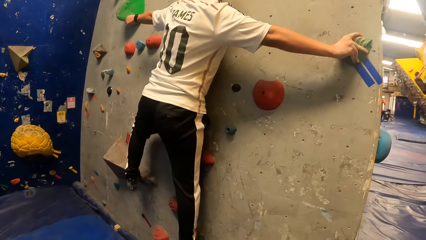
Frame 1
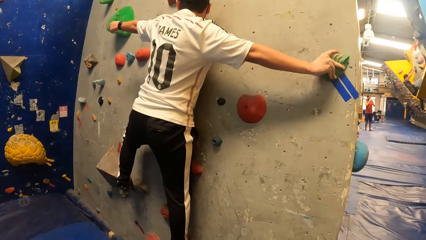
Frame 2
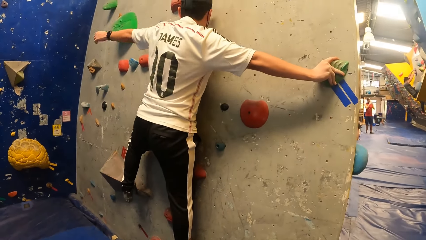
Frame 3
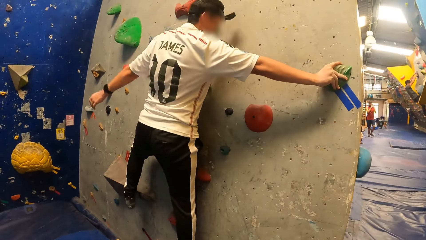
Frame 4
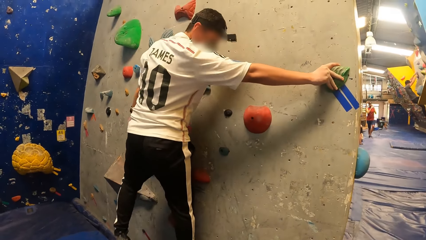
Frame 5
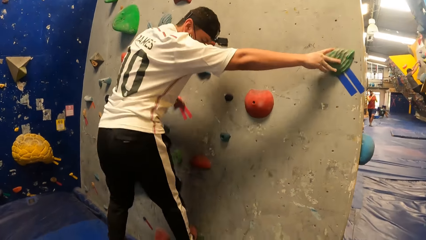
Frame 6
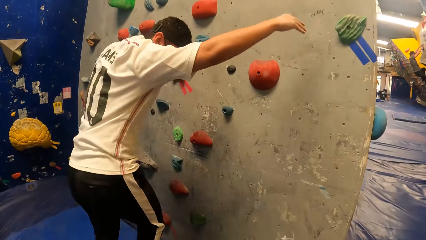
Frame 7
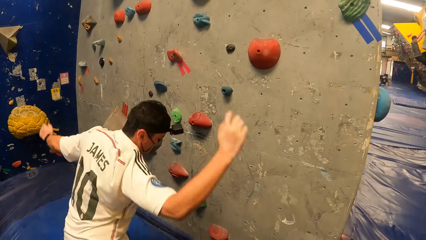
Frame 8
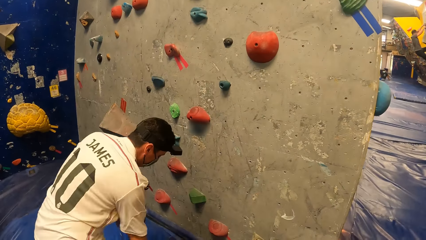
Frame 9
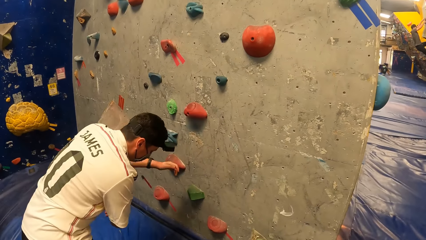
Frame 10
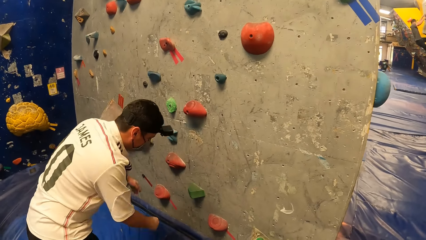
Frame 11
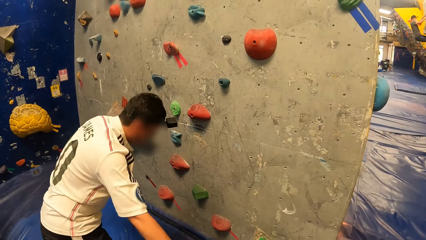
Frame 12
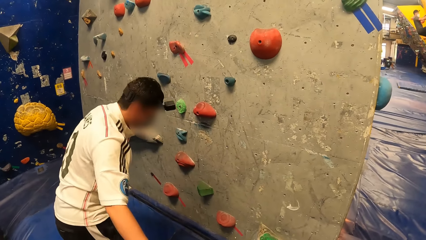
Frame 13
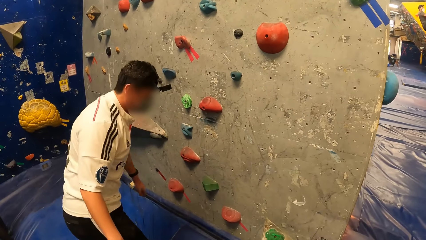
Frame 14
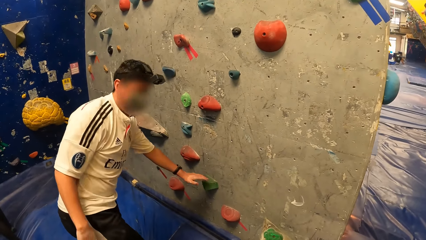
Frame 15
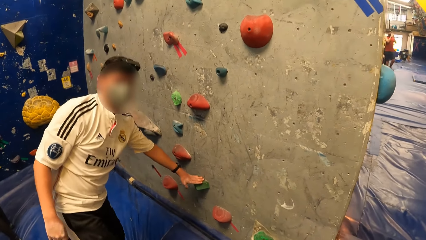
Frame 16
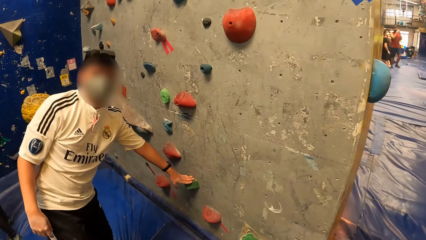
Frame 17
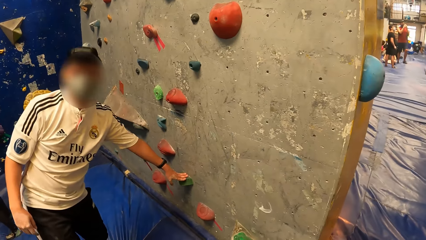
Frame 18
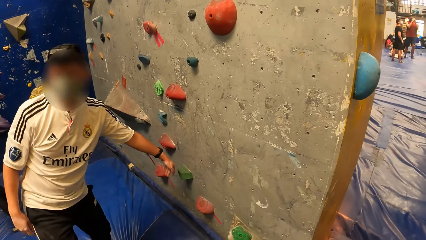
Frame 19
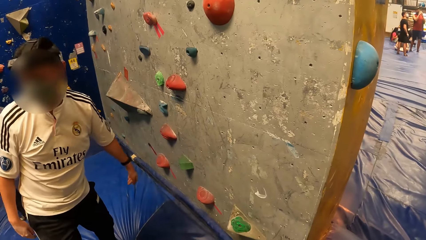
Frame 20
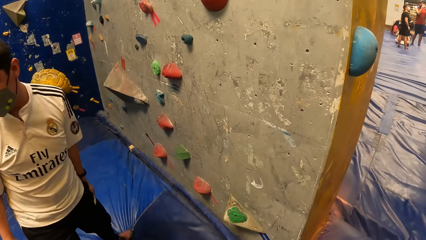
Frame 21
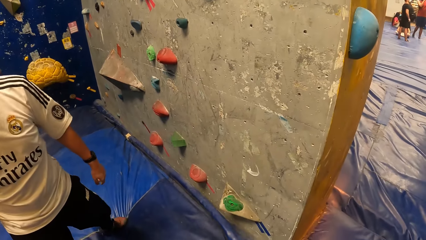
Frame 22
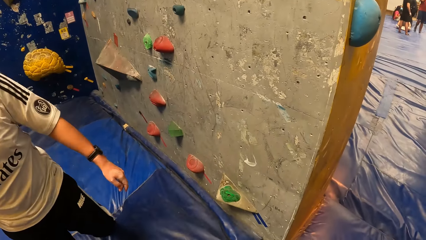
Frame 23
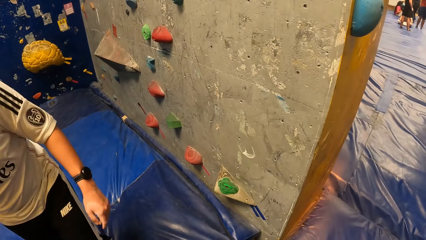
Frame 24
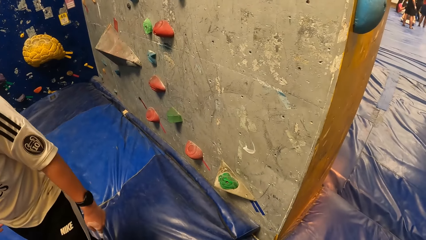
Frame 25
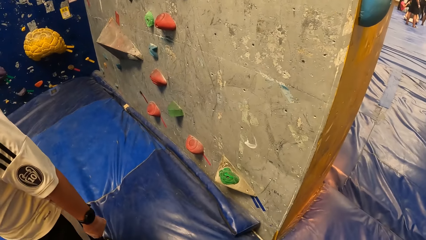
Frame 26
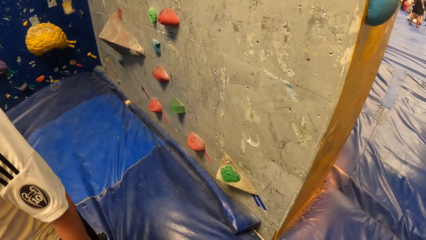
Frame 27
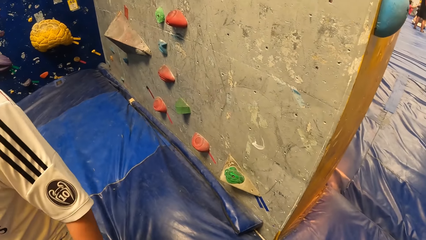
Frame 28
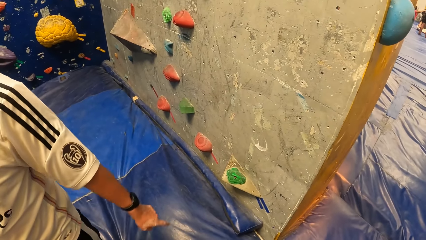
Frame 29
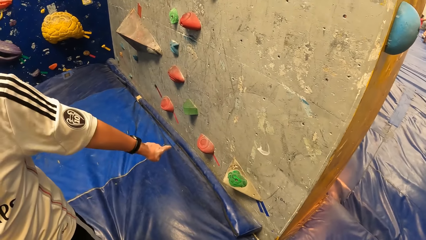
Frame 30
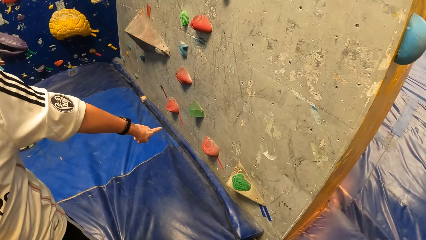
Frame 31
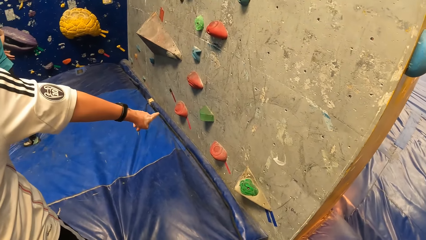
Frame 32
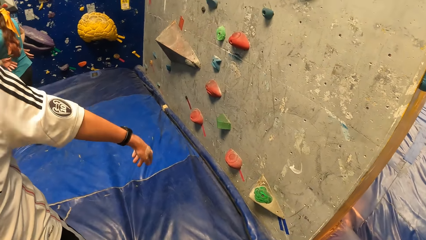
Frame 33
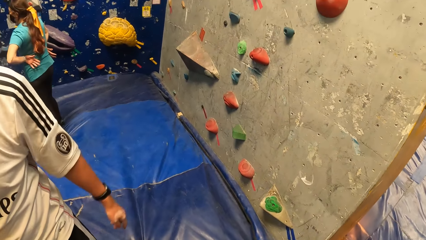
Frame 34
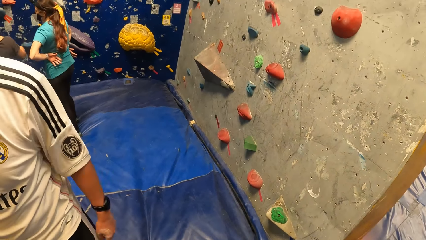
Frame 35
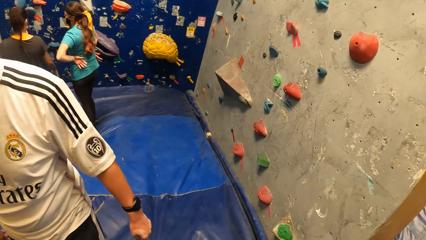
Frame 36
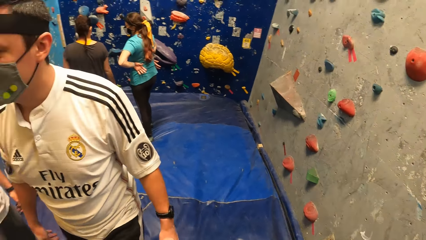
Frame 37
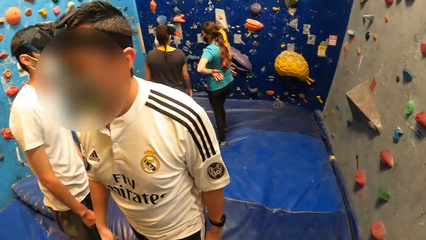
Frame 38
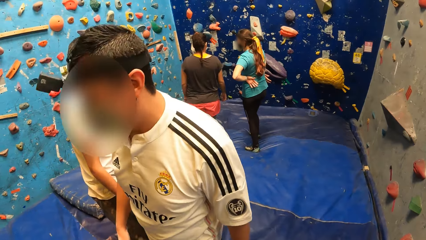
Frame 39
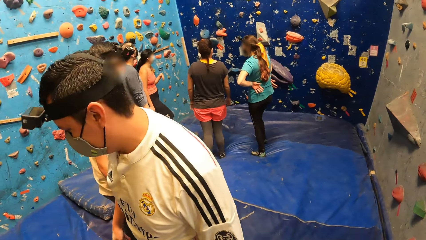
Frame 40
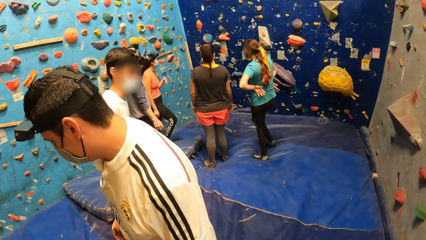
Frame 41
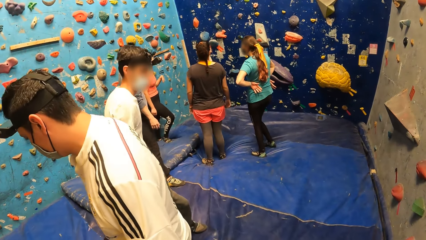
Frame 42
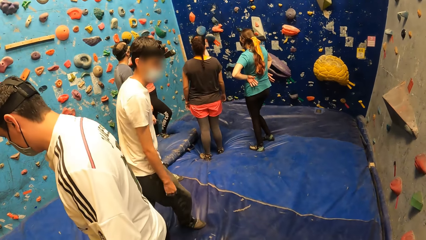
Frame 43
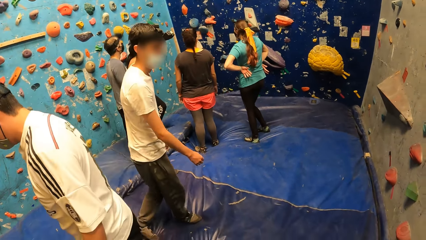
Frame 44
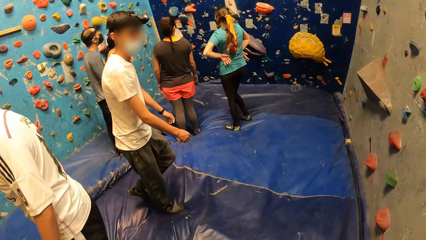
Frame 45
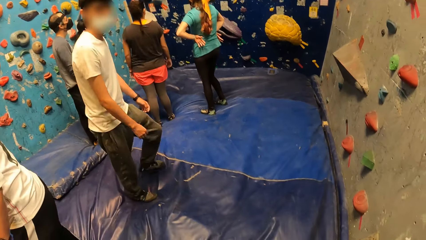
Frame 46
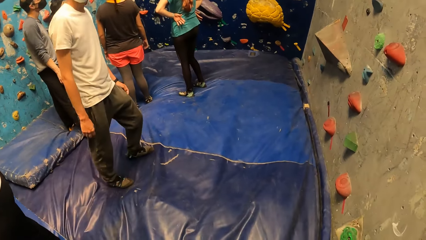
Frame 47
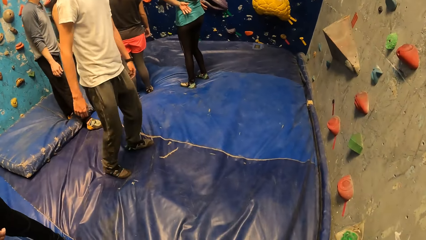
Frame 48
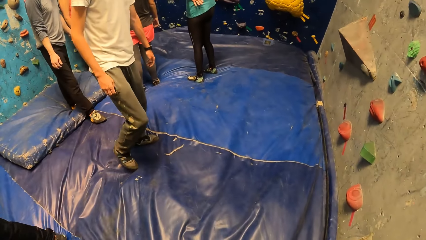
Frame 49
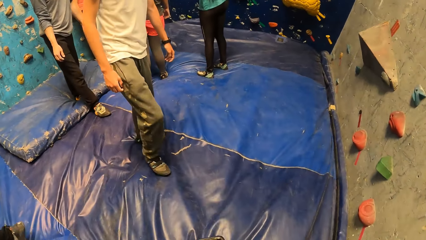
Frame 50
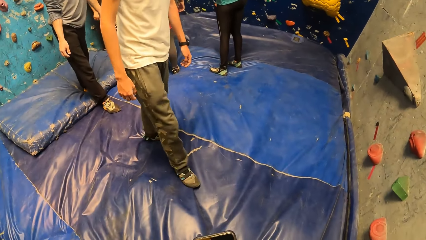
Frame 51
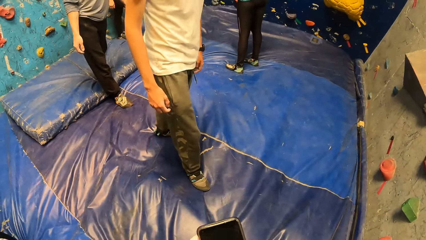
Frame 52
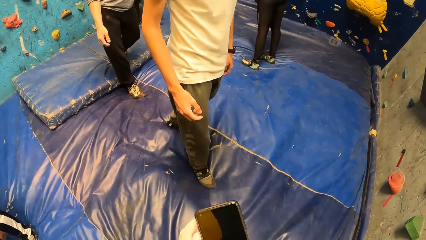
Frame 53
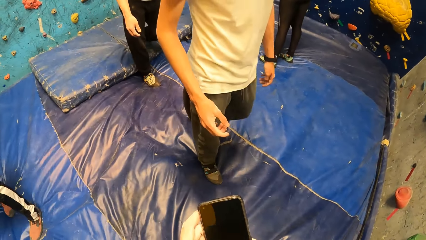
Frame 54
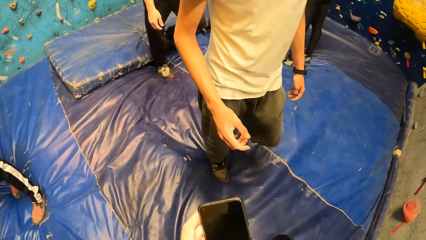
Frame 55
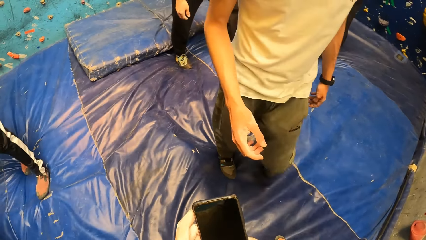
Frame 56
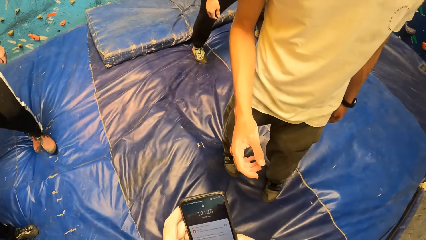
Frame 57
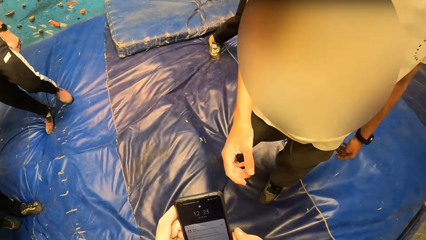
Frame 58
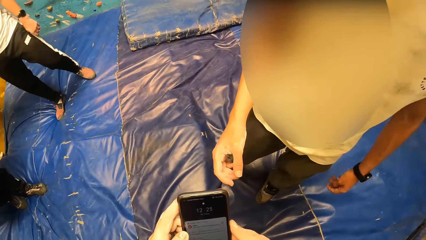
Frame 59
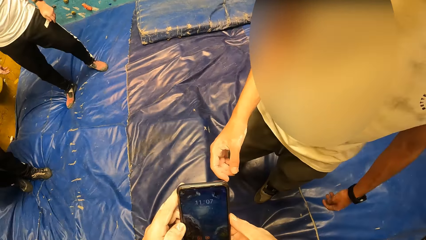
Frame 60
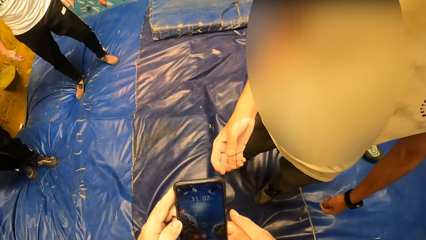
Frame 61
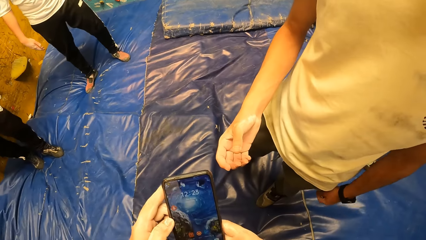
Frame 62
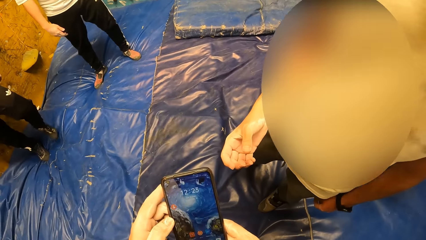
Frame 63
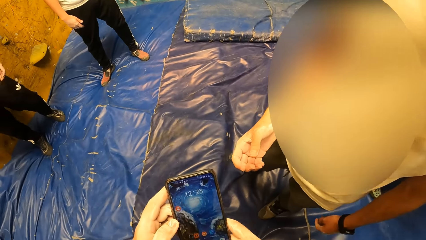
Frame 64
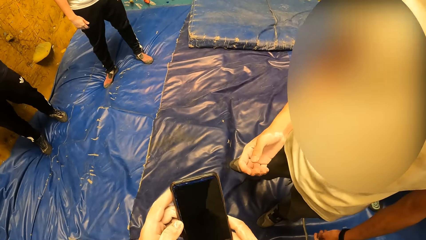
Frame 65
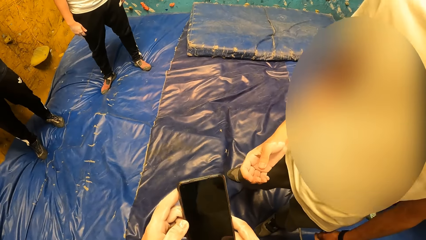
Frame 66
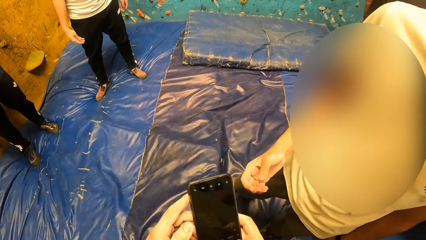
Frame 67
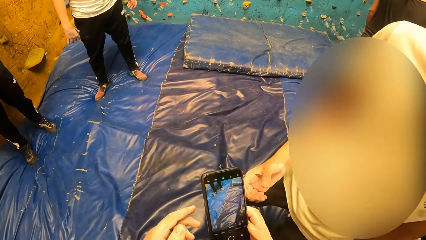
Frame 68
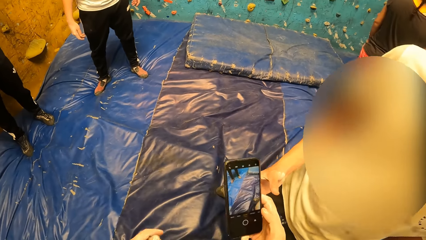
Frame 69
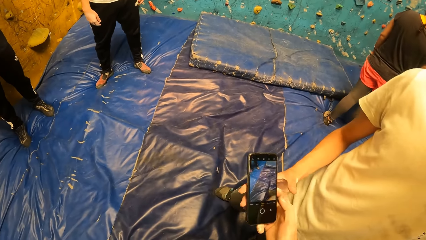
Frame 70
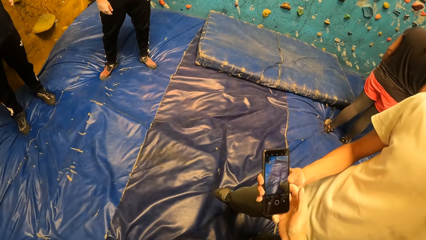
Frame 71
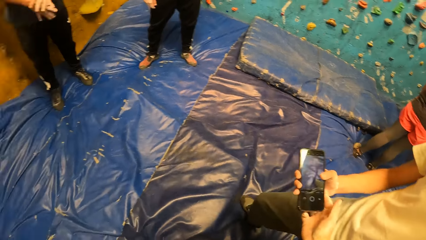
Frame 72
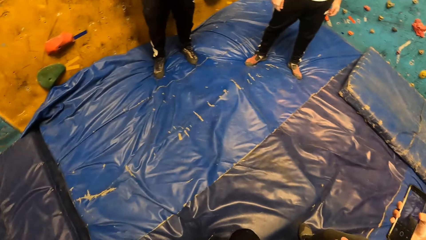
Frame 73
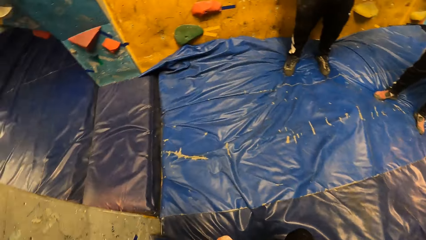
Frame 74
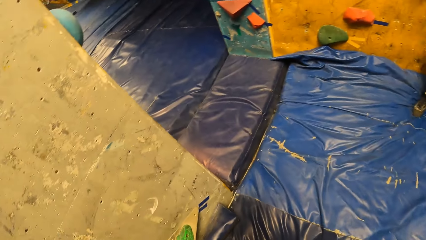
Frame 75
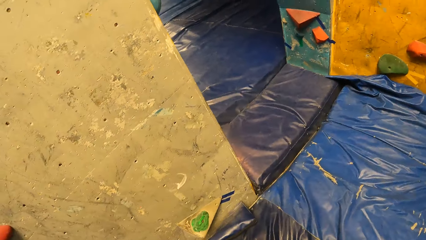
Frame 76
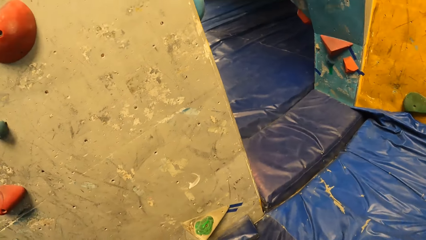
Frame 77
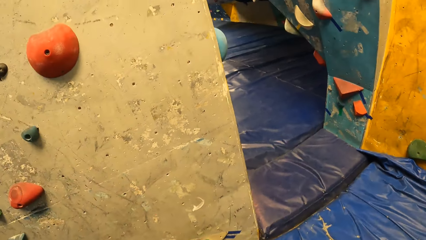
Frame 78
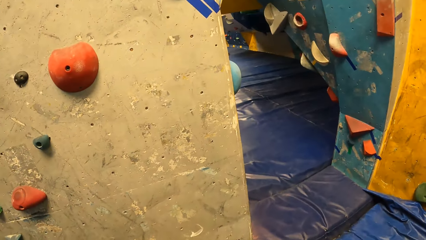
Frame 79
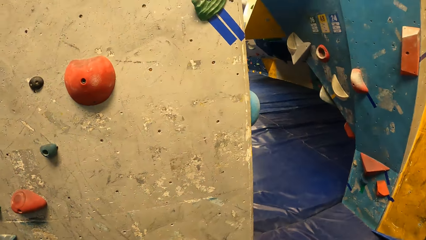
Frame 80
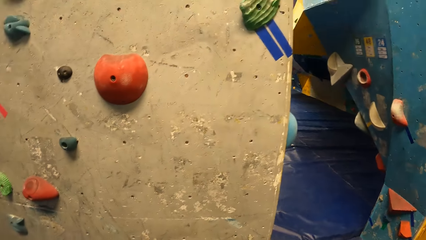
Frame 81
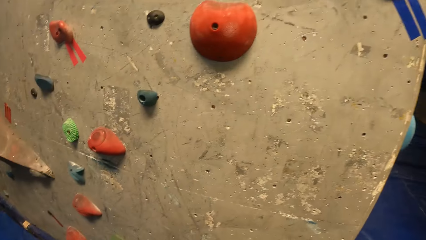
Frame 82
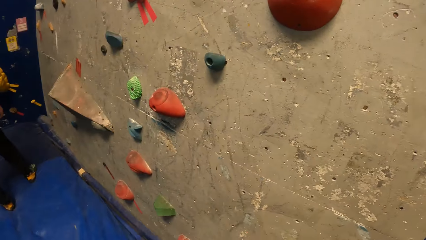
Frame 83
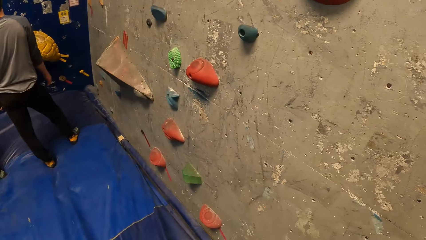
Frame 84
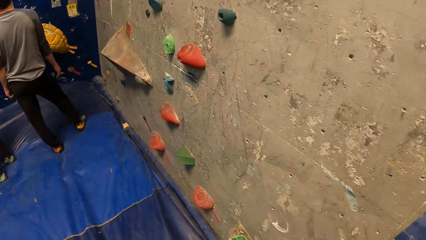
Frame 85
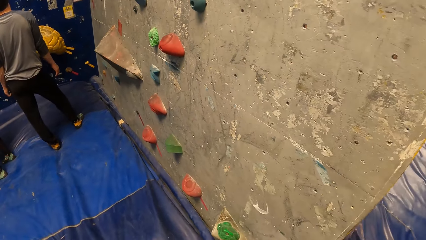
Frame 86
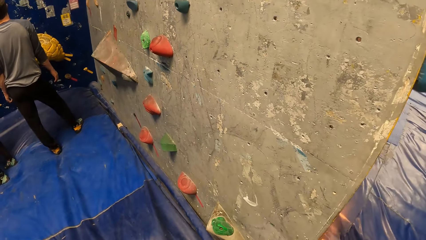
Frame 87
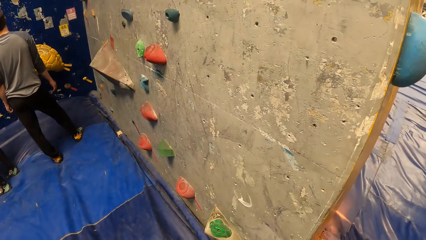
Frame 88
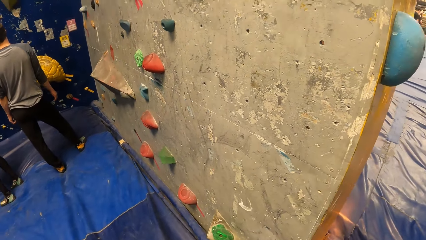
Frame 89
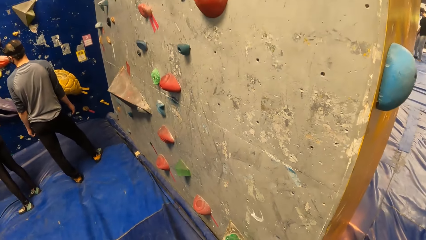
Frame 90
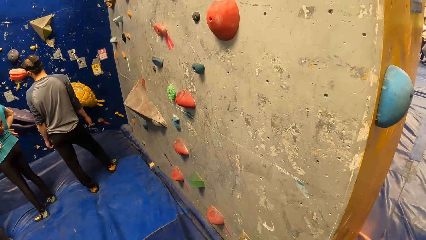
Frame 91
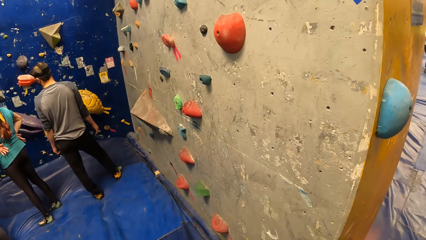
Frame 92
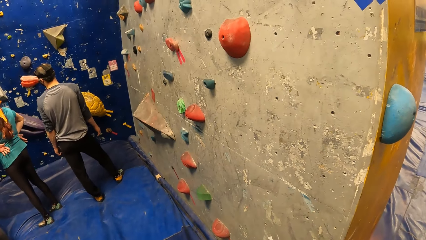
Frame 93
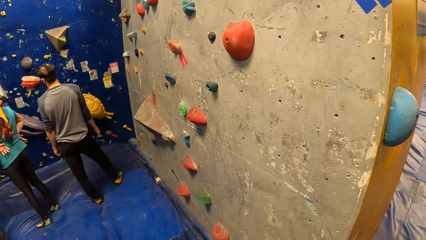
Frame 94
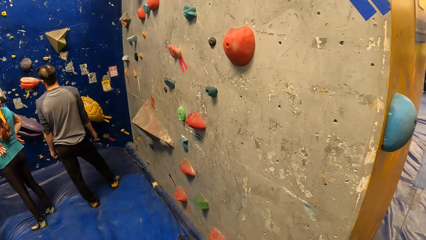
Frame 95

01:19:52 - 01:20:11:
A man comes down from the wall. The man jumps down and touches the climbing wall. The man interacts with the camera wearer and another man. The first man points to the wall. The camera wearer looks around the room. A third man walks towards the wall. The camera wearer operates a phone with his hands. He holds the phone. He gives the phone in his right hand to the third man. He looks around the room.
